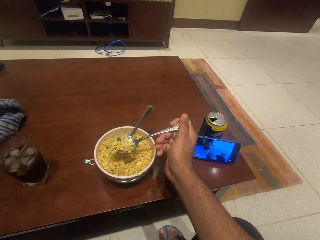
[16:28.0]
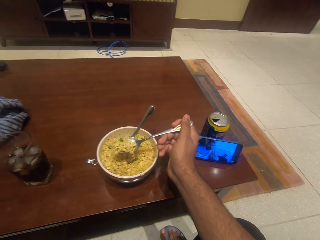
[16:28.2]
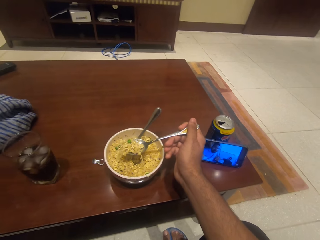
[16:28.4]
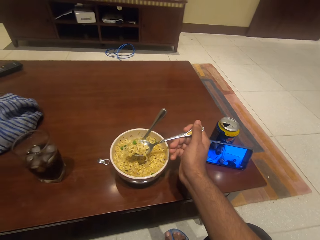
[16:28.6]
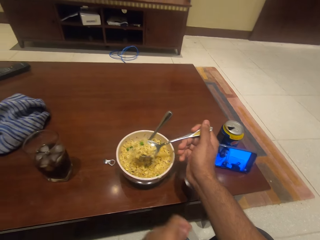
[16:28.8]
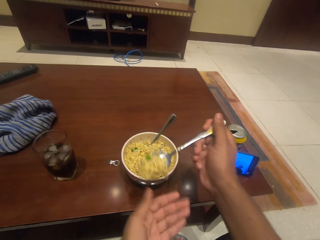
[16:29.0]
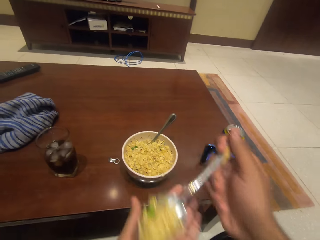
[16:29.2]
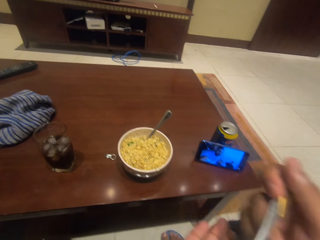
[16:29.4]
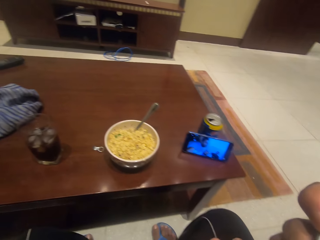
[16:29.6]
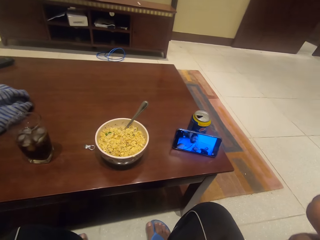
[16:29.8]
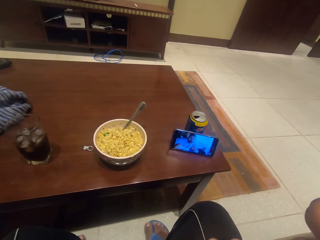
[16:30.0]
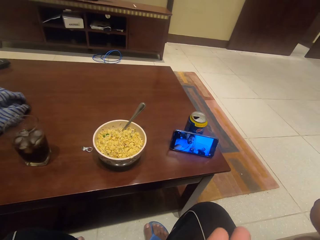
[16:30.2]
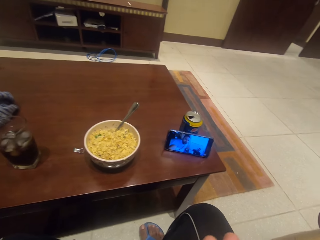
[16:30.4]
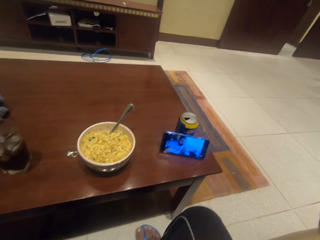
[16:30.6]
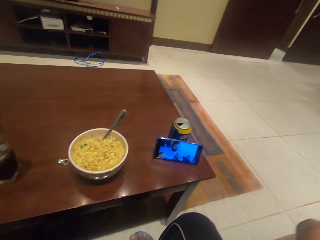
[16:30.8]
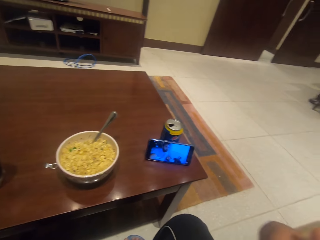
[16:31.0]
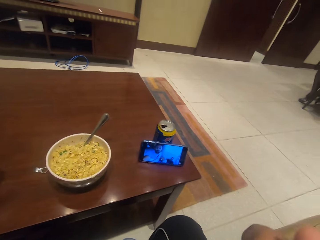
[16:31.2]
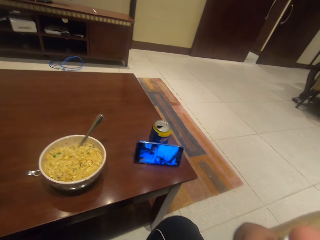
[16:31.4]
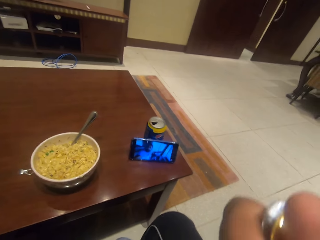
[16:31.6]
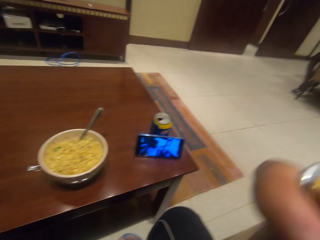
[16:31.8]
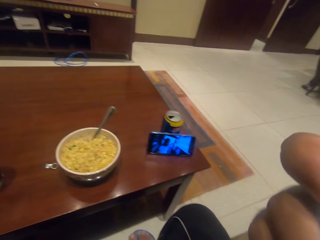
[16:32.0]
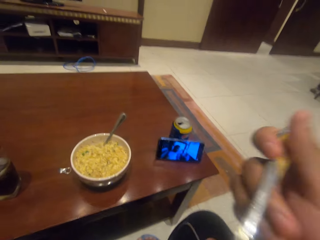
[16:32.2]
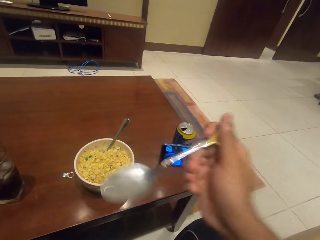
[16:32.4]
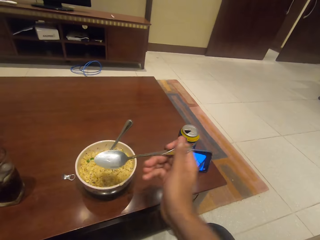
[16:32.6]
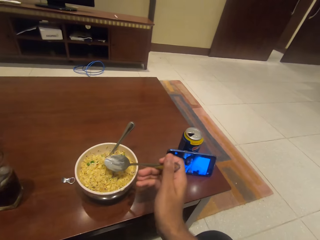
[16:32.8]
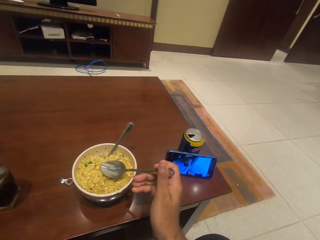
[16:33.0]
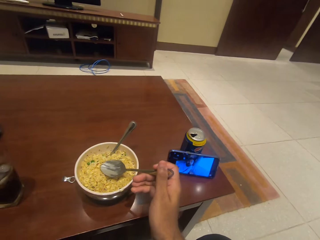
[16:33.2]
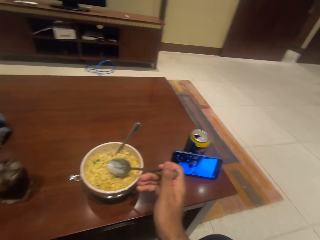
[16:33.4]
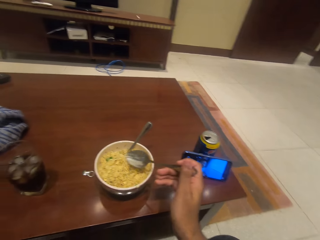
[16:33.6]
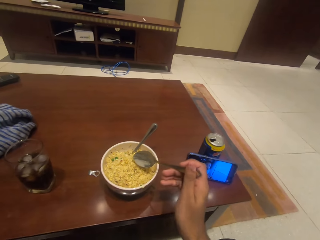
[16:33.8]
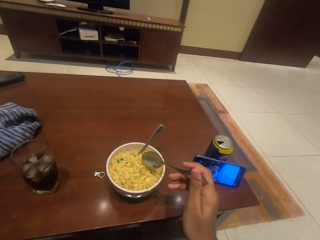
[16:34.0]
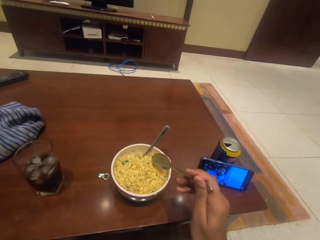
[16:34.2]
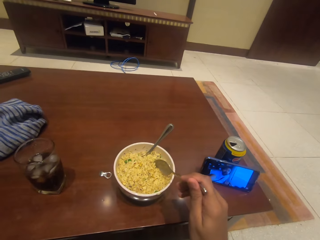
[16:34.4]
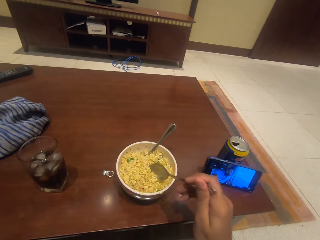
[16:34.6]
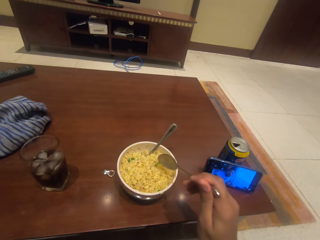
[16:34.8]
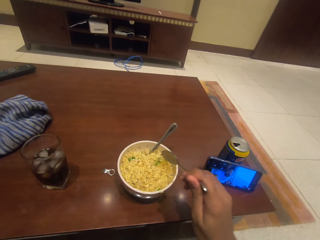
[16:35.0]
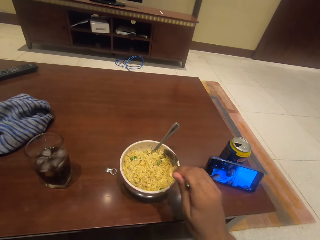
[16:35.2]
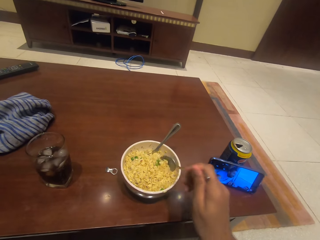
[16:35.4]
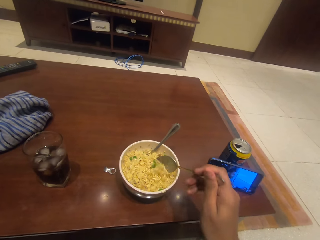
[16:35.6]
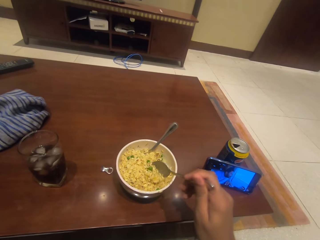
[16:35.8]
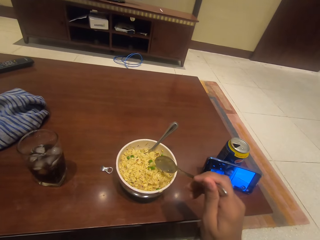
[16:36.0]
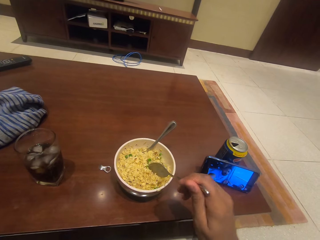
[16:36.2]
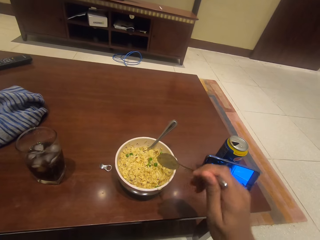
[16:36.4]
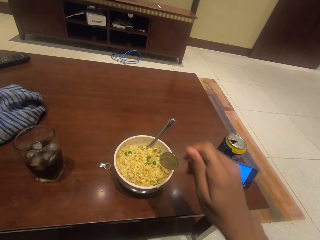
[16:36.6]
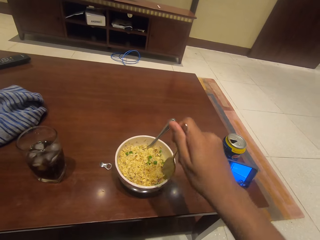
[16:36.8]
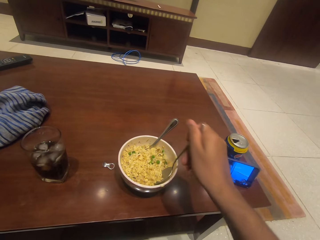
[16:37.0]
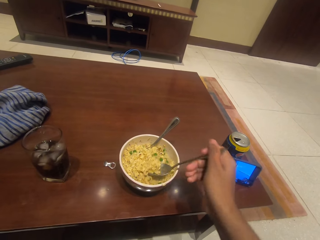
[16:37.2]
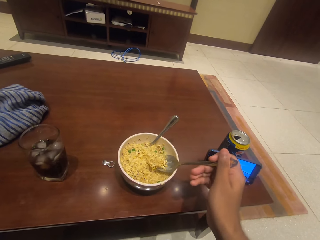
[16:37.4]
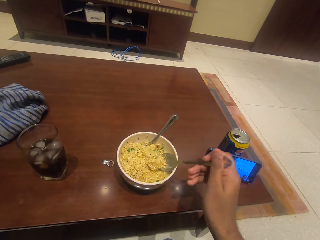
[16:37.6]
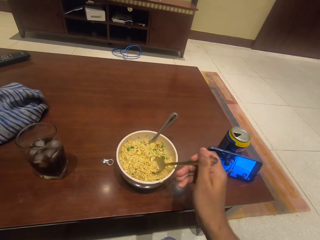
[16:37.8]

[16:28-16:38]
The camera wearer eats the food.

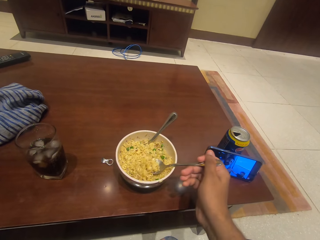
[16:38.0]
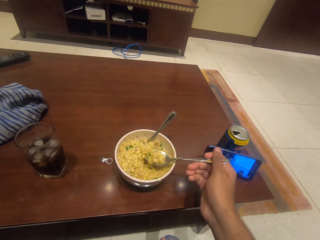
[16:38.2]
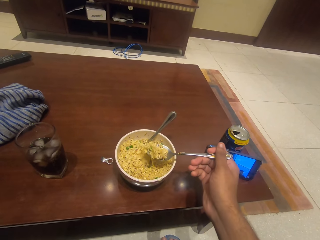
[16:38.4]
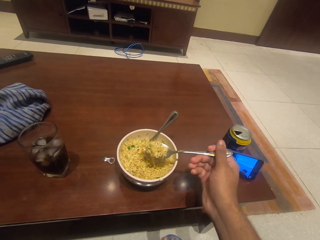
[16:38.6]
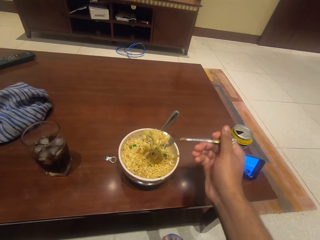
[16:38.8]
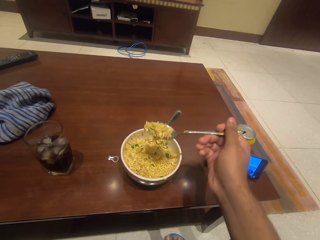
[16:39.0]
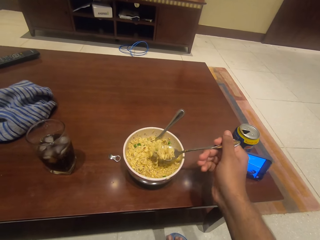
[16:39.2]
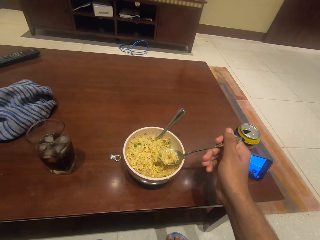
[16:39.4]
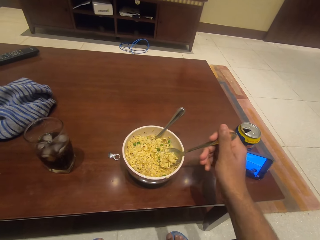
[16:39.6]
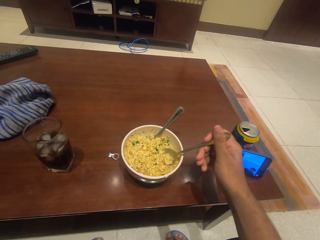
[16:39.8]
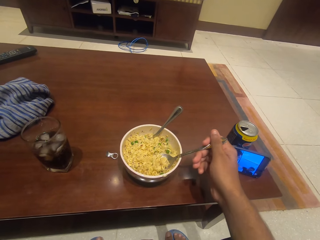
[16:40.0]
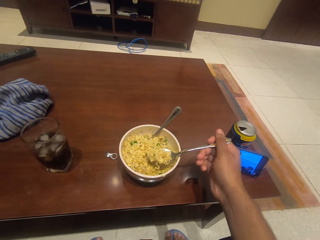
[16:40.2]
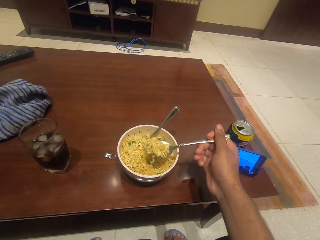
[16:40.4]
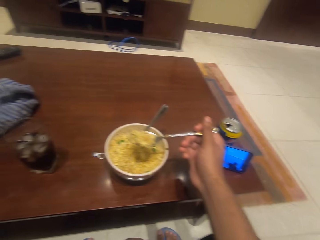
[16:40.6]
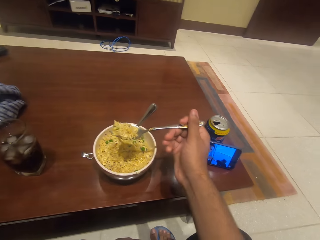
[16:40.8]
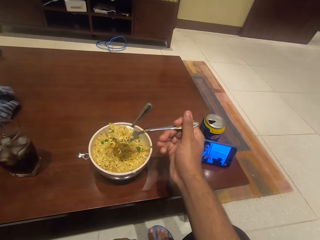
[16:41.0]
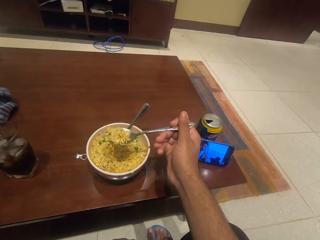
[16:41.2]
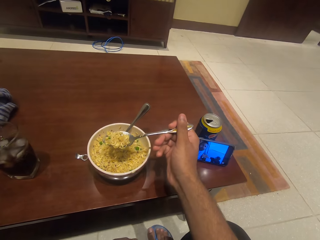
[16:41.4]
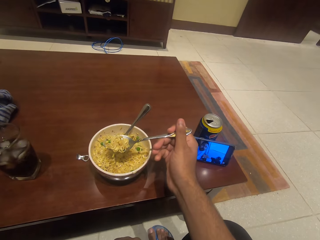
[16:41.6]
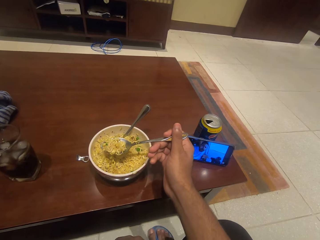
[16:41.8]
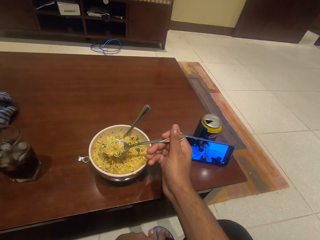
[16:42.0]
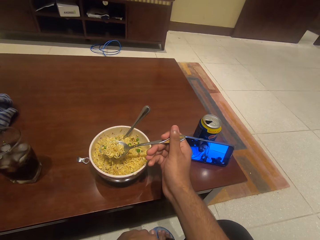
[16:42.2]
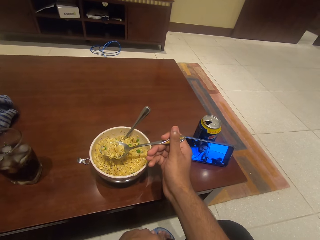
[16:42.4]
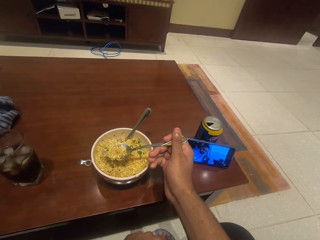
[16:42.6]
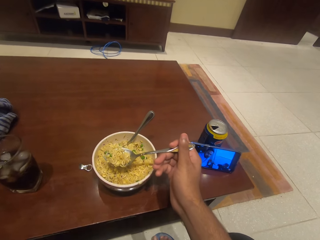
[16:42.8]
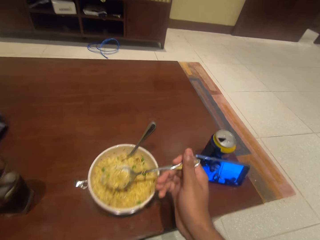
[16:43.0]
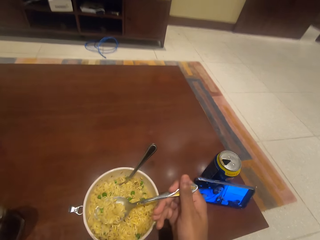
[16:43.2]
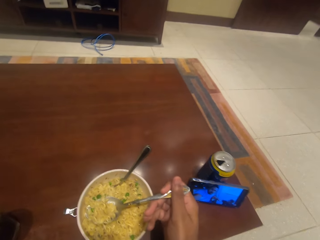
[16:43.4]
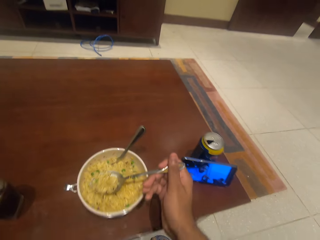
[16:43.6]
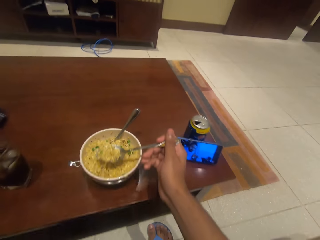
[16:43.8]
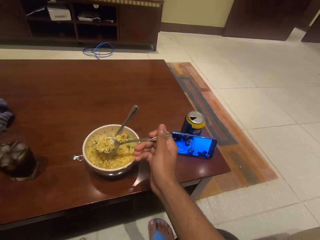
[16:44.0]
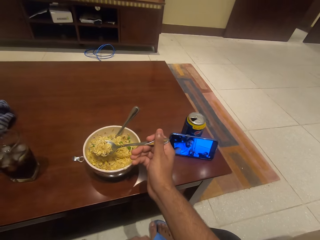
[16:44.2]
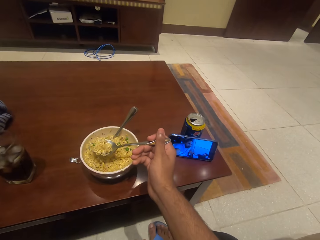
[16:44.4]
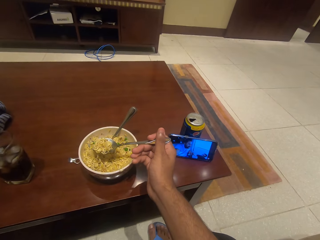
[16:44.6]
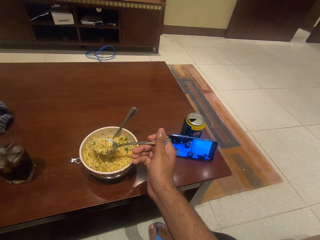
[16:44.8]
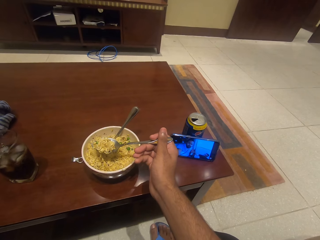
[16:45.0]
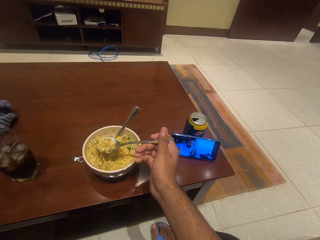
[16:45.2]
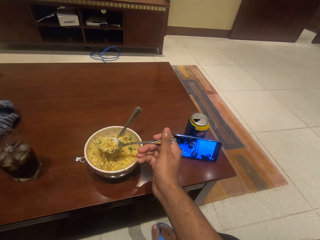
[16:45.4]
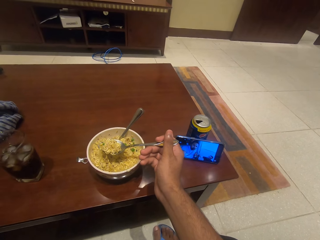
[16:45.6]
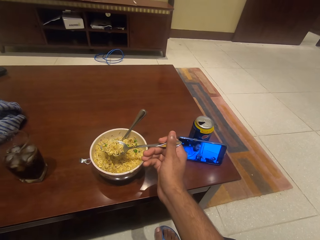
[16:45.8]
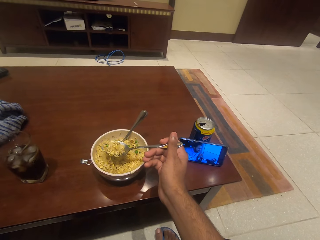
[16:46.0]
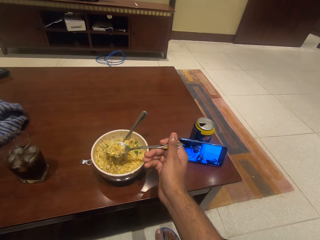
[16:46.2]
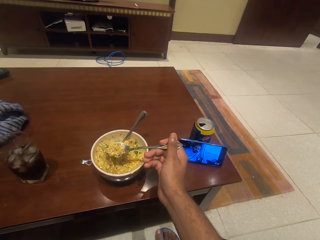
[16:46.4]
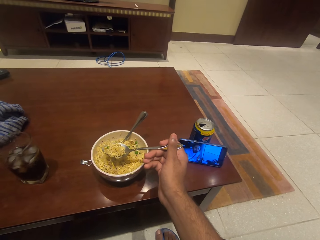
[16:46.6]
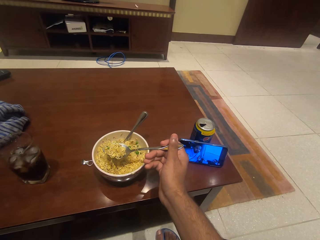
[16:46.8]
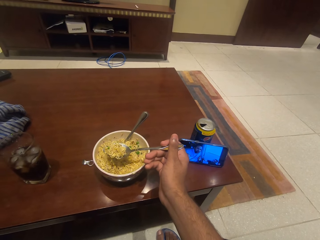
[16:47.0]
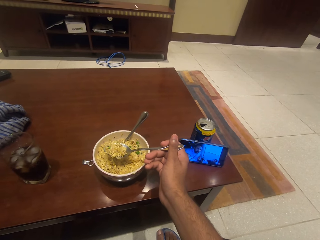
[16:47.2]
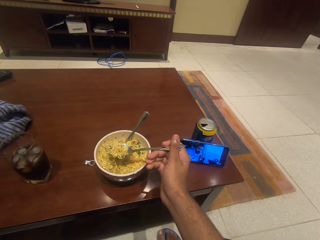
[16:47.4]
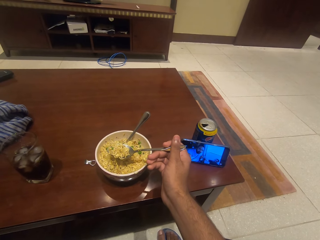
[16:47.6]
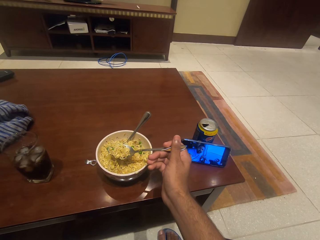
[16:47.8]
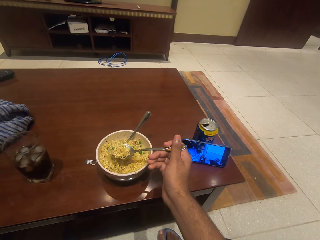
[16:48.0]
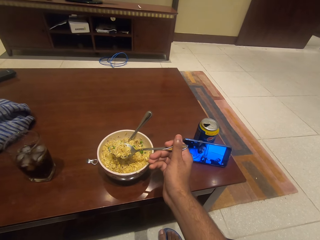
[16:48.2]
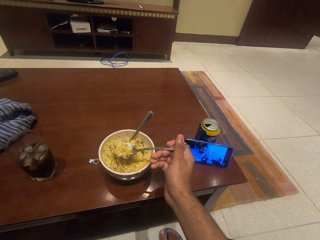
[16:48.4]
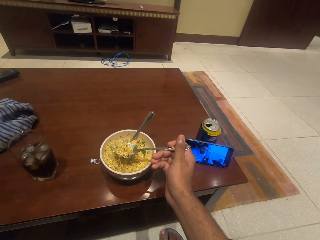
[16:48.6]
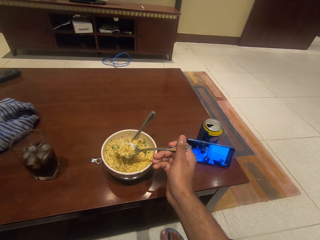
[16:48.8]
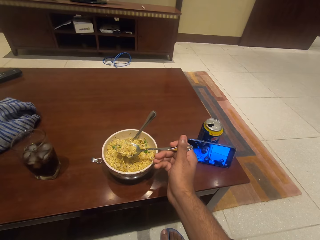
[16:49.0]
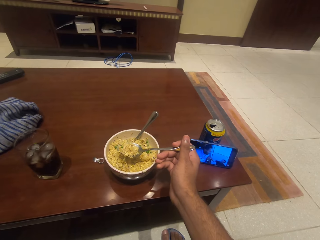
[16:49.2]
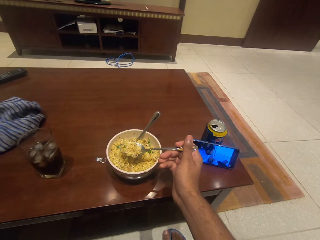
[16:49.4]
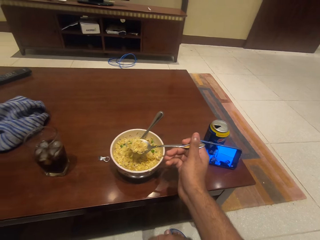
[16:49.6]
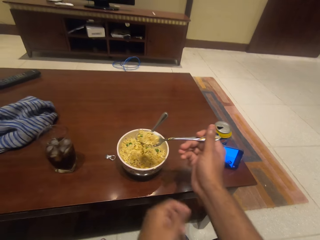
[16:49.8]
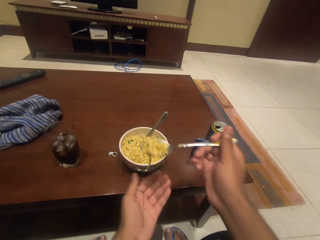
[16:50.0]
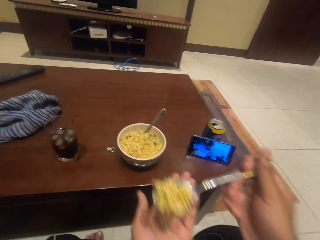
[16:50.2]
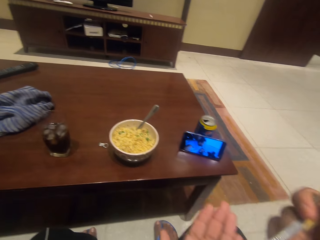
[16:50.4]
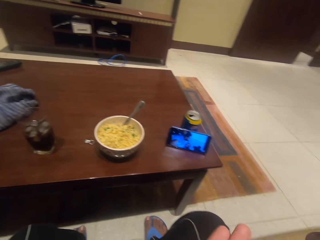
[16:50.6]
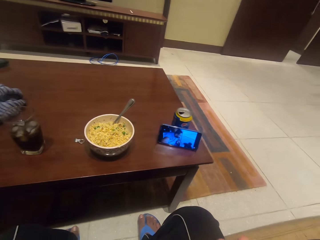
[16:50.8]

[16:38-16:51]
The camera wearer scoops the food with the spoon.
